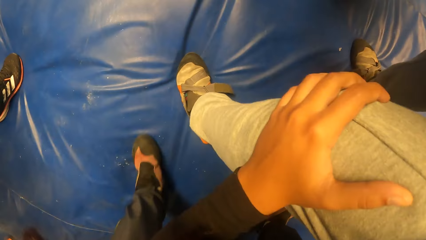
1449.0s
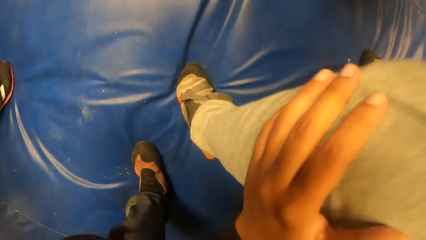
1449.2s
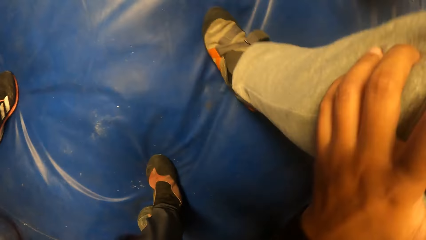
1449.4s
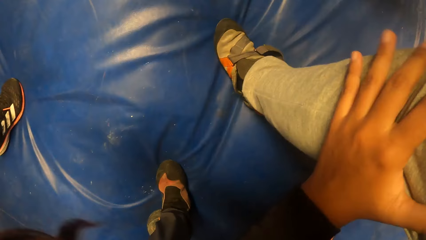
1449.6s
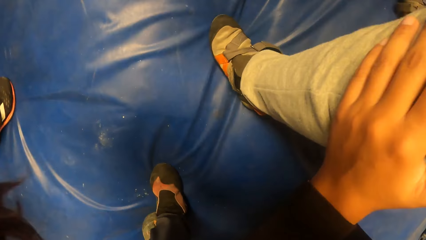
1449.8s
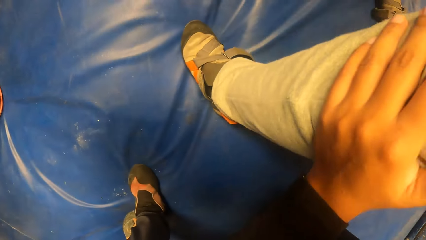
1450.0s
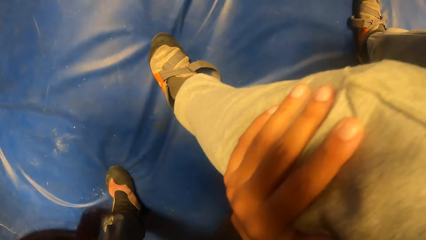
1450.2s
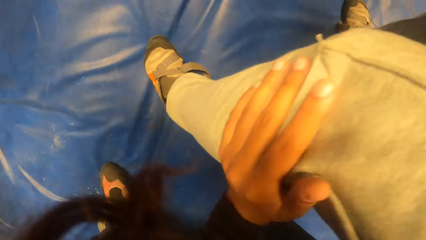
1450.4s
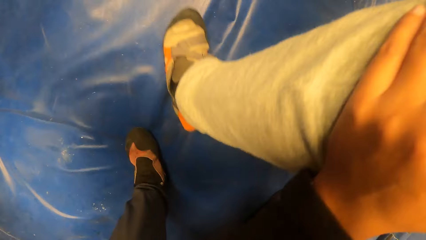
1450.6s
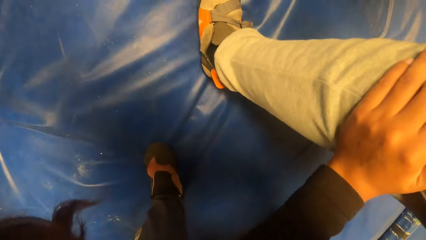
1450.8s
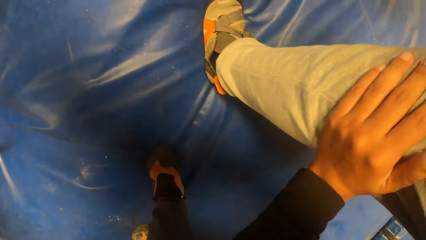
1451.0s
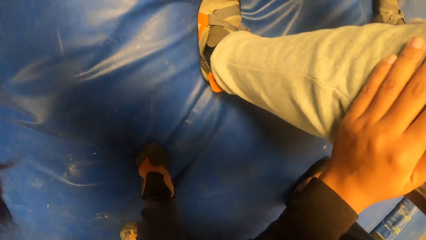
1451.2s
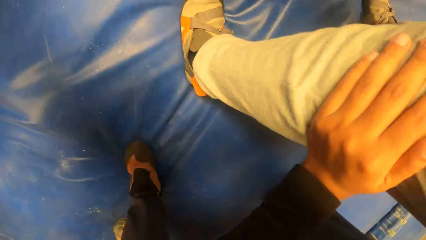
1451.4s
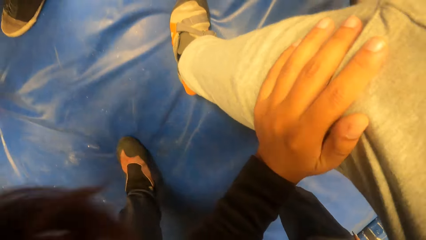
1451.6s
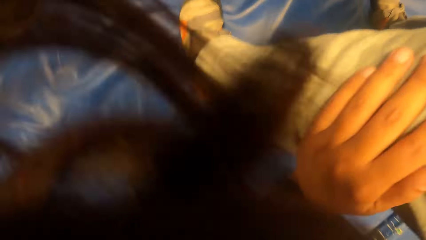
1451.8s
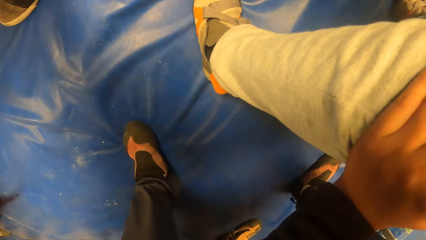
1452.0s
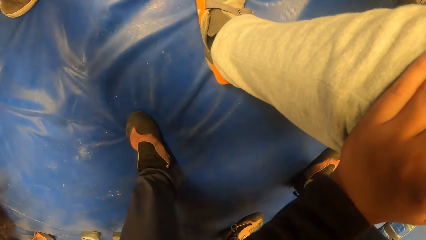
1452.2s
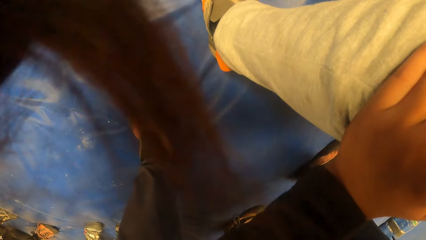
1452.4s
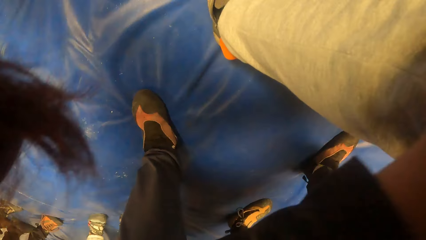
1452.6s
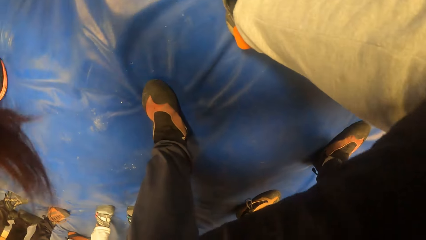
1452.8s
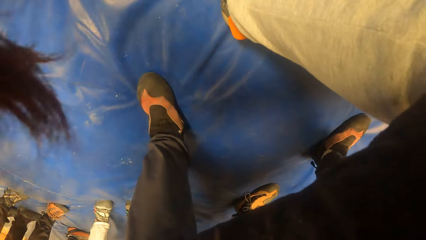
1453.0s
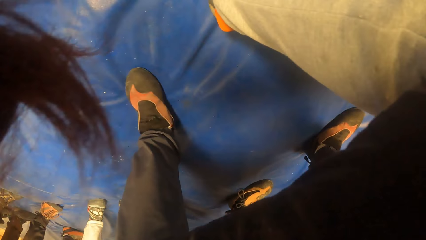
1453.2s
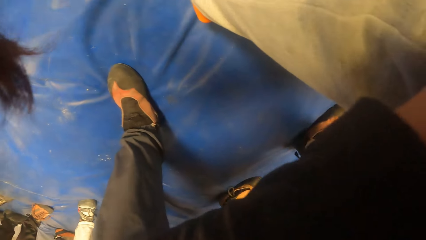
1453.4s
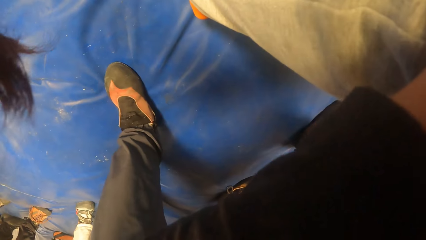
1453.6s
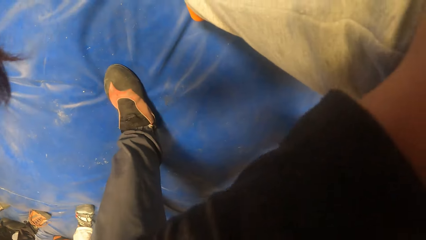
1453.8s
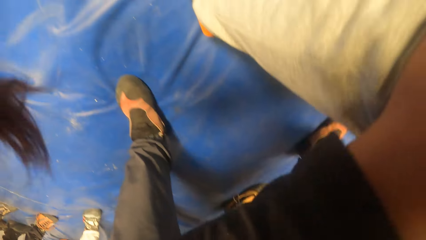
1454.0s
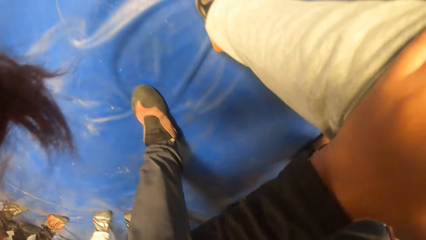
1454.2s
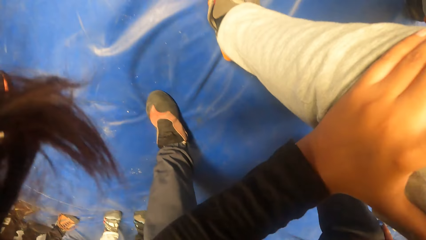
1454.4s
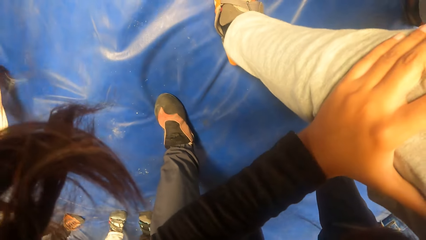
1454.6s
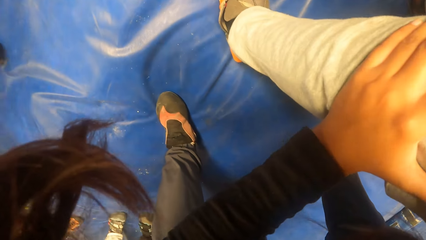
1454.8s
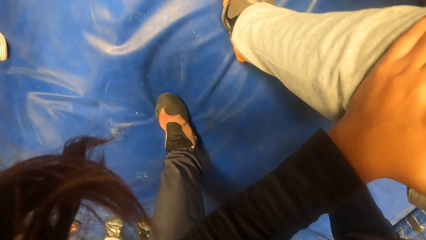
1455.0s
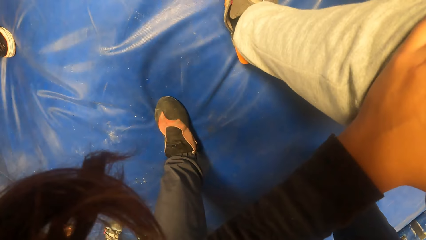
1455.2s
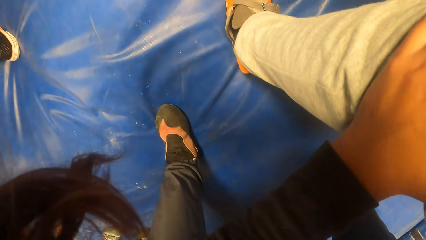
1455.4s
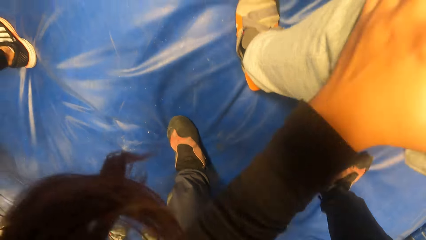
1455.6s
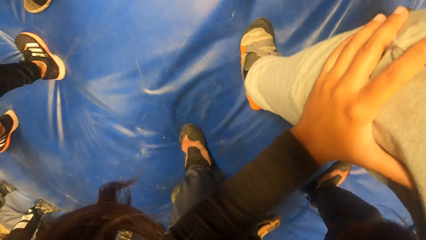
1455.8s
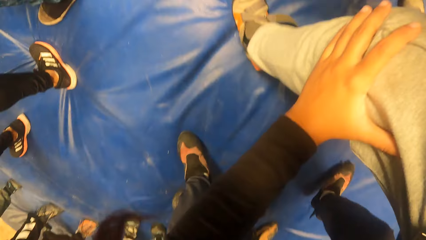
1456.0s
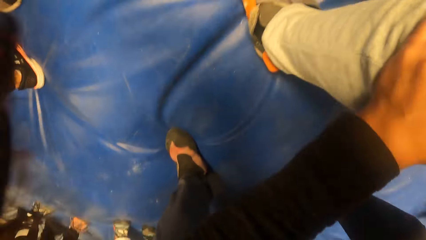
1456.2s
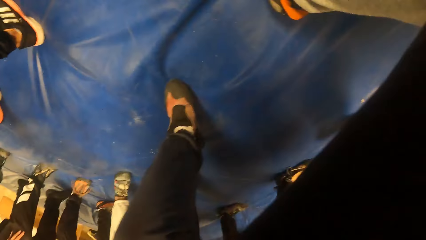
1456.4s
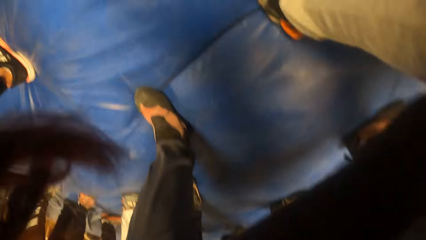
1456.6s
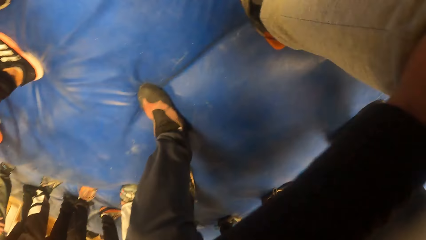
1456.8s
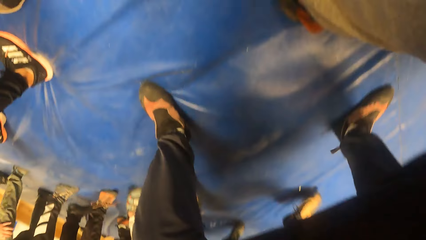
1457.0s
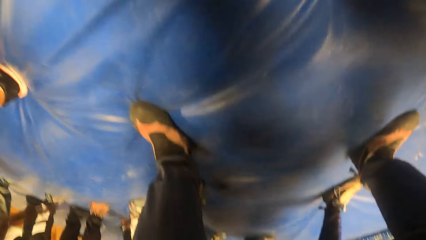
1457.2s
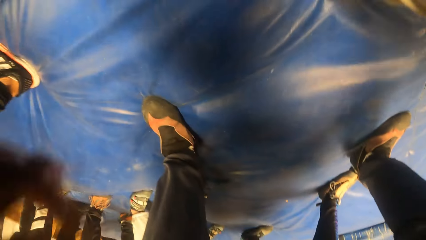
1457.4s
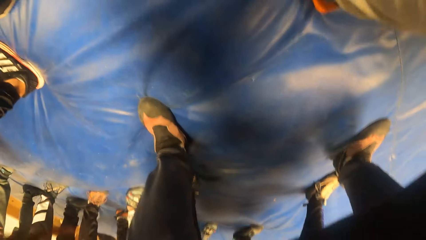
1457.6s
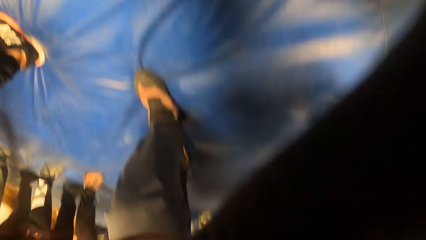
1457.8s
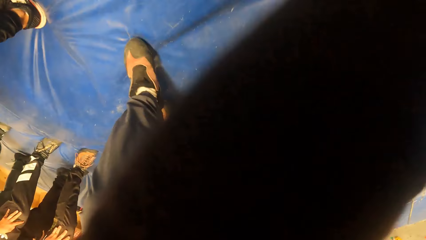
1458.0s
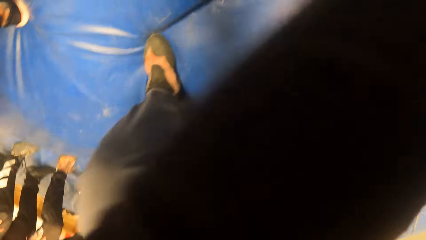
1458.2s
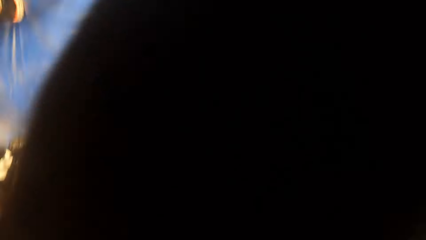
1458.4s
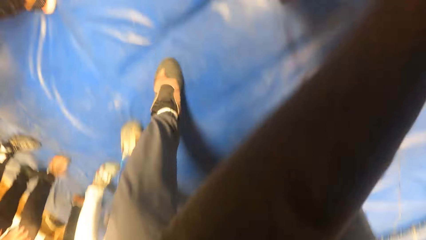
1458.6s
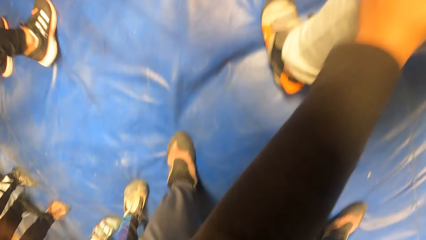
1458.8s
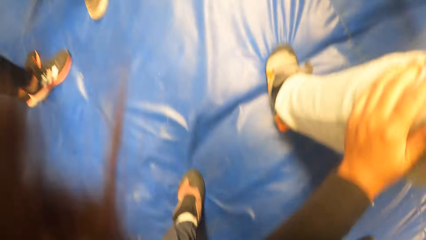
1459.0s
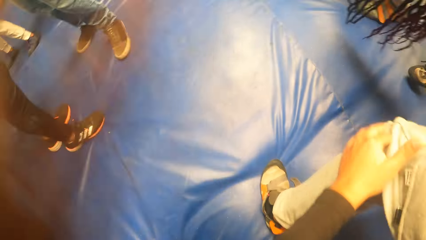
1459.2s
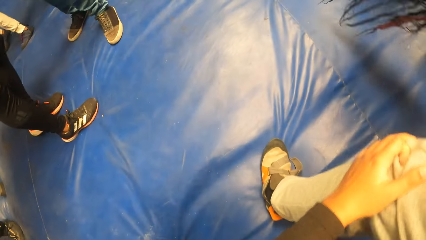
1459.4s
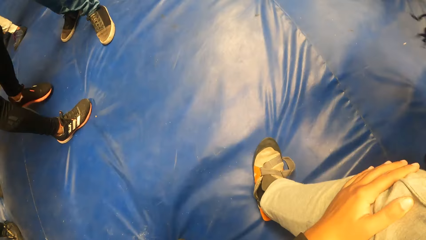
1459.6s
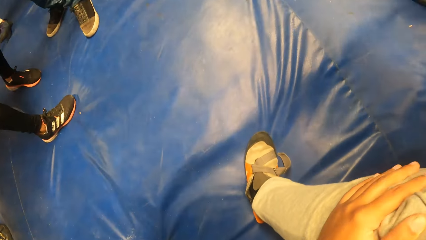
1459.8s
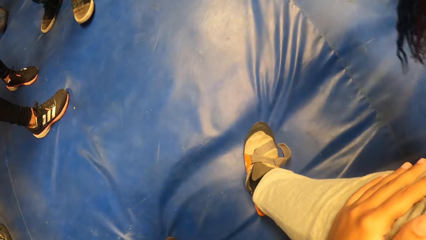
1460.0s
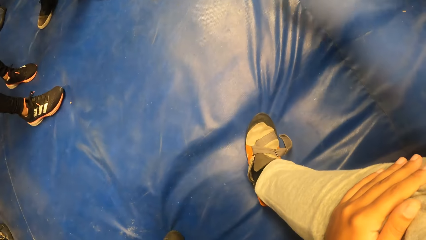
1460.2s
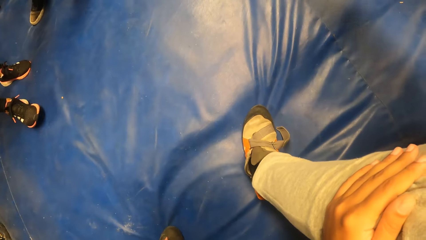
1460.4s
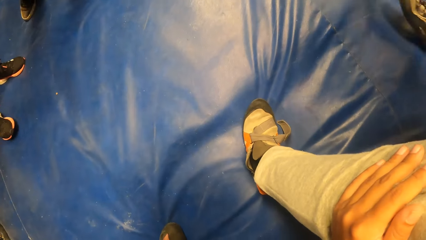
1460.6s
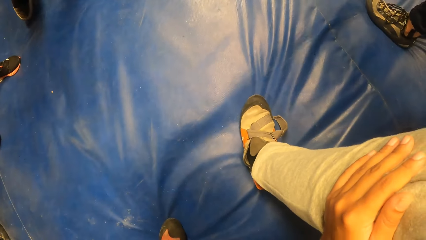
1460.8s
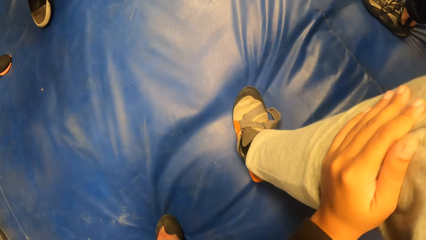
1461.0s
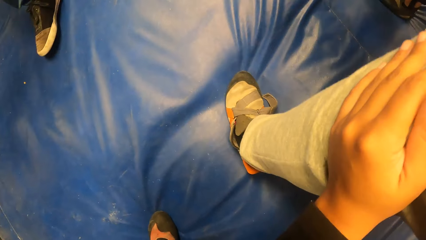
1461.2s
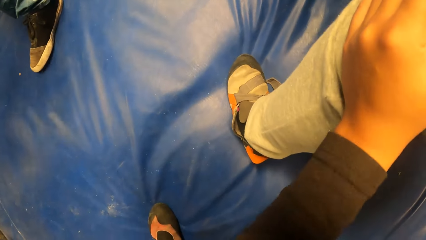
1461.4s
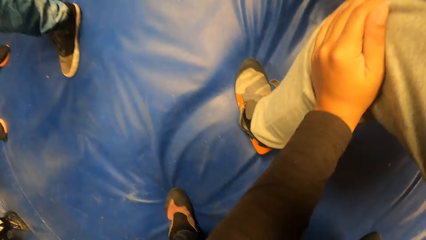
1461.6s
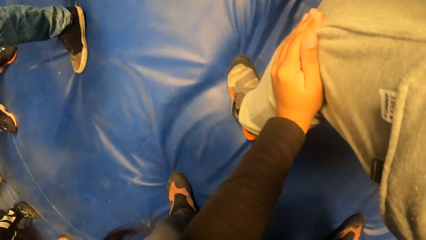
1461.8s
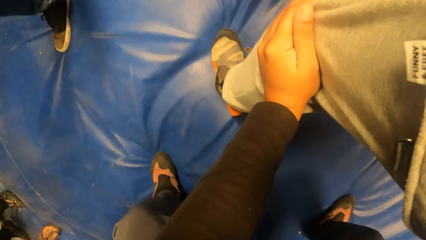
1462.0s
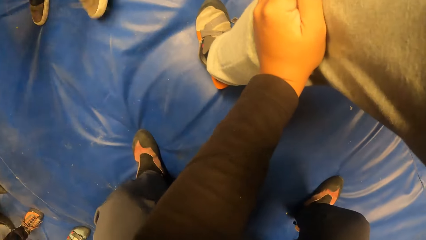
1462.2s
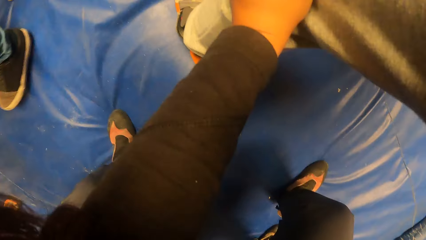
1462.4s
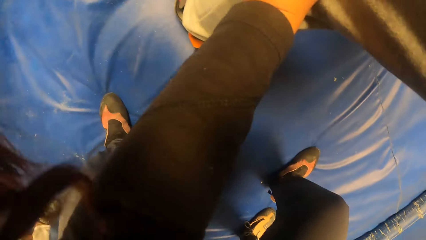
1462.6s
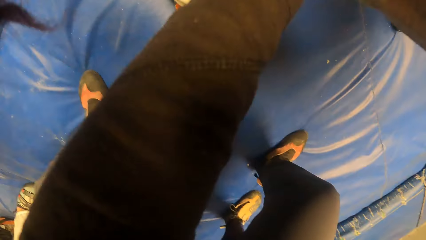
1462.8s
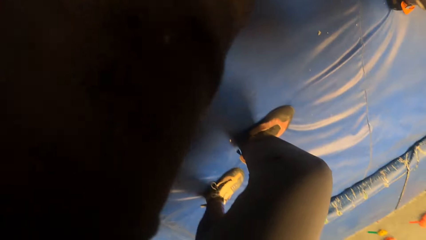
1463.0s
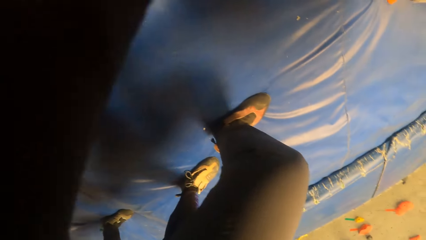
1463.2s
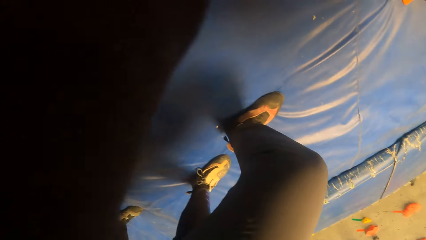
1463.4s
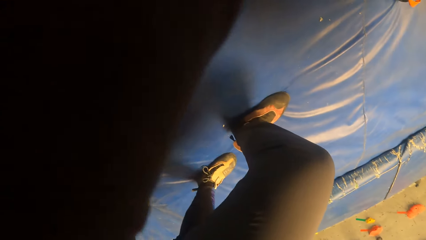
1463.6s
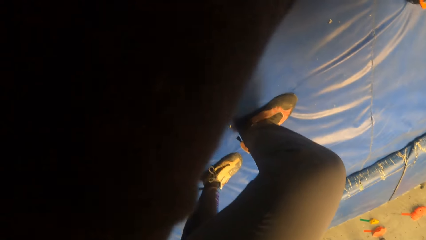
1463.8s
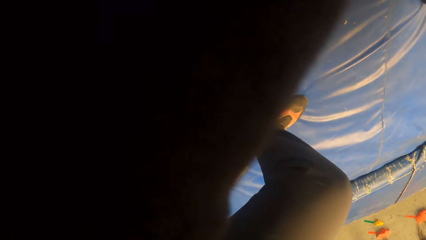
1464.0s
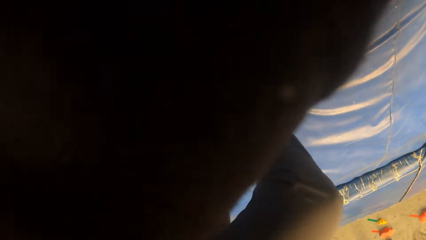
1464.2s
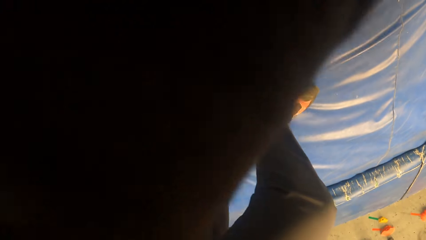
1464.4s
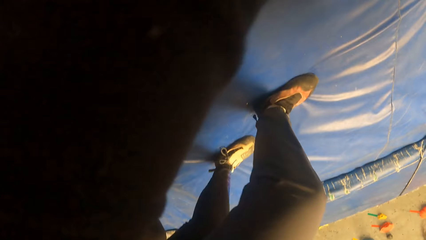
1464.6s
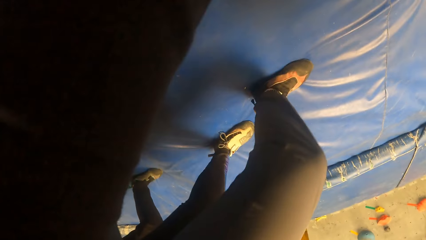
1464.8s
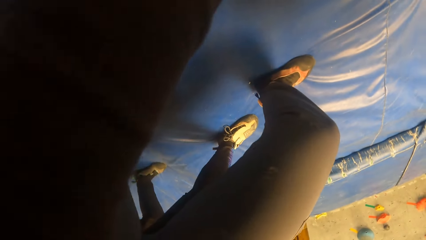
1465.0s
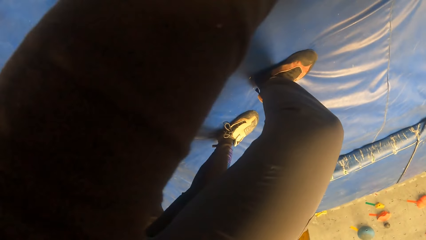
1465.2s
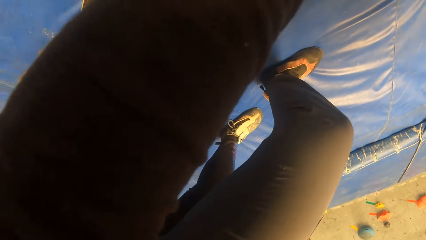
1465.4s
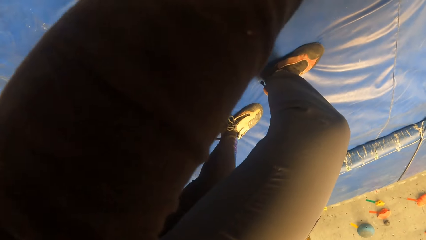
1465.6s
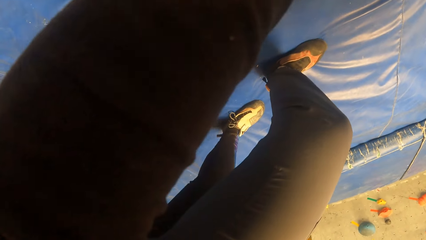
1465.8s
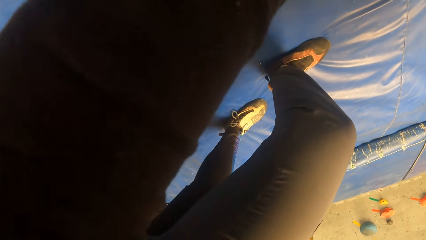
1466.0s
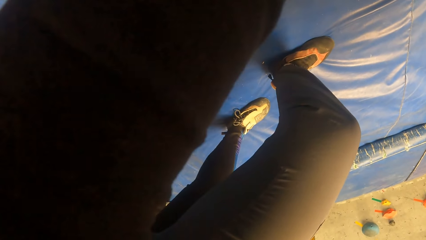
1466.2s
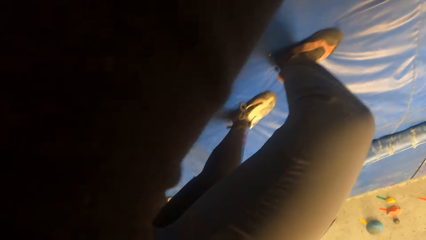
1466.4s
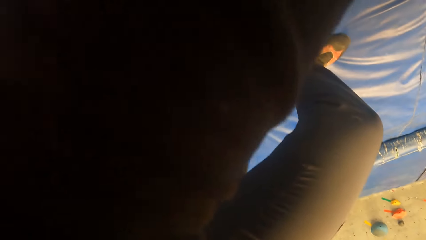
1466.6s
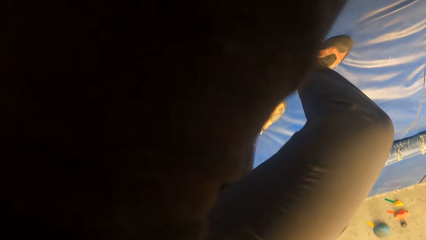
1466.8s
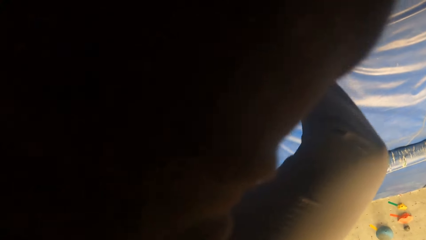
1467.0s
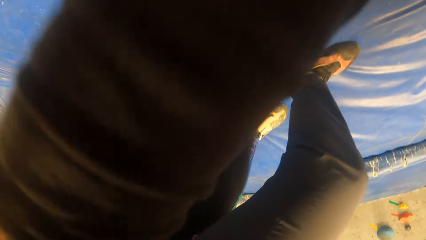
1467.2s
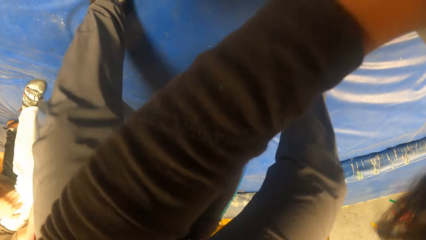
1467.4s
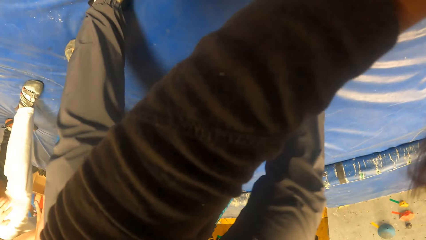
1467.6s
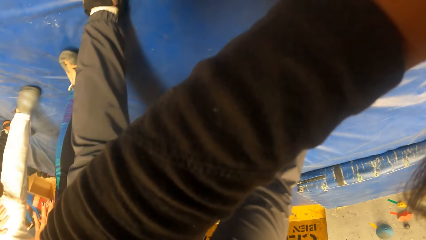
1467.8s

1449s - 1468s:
The camera wearer jumps. They bend.
